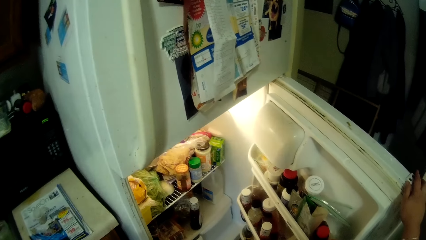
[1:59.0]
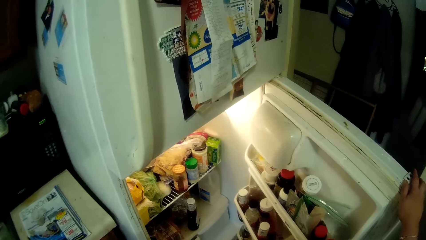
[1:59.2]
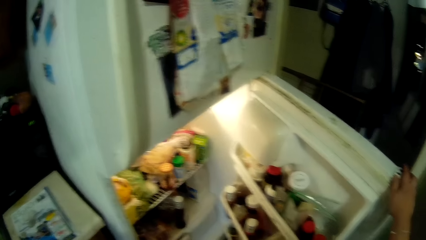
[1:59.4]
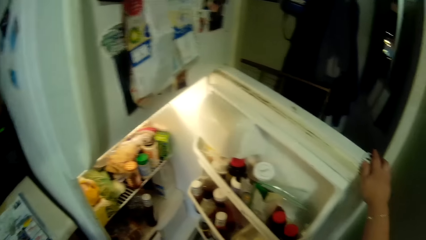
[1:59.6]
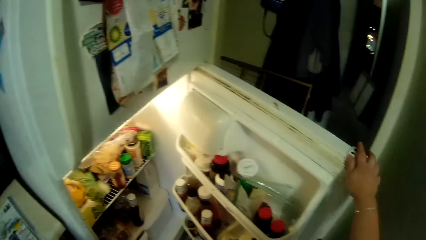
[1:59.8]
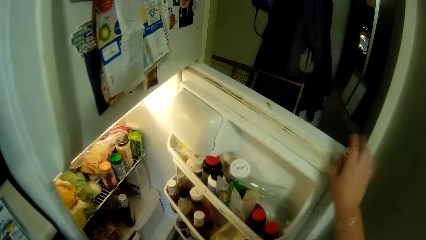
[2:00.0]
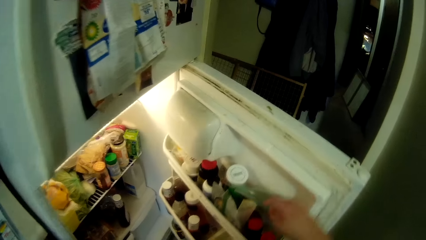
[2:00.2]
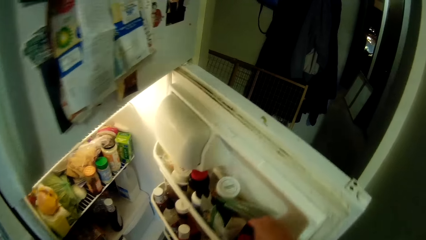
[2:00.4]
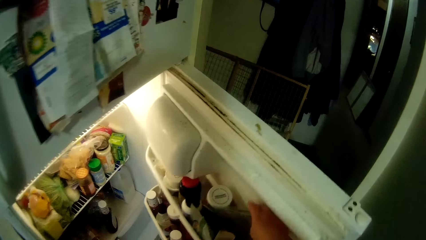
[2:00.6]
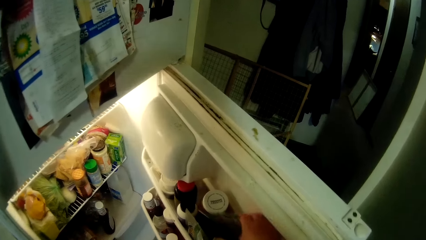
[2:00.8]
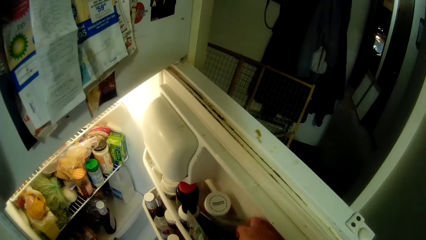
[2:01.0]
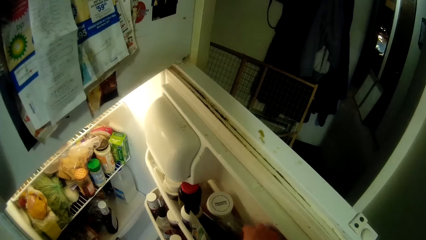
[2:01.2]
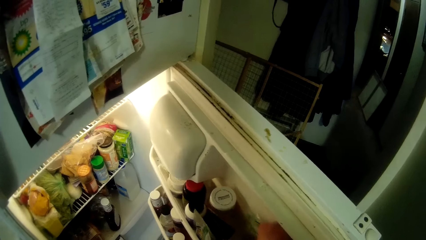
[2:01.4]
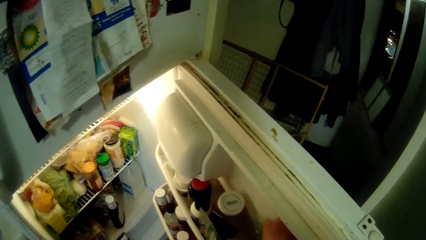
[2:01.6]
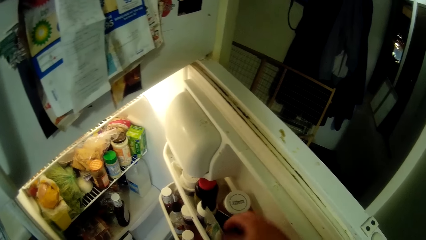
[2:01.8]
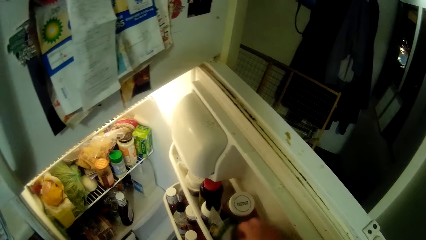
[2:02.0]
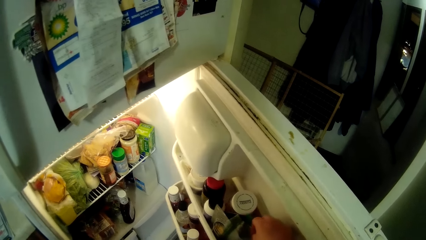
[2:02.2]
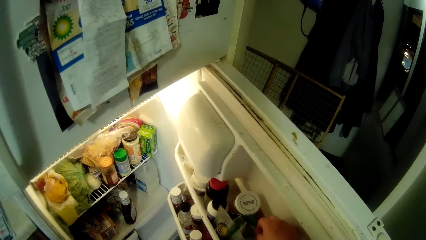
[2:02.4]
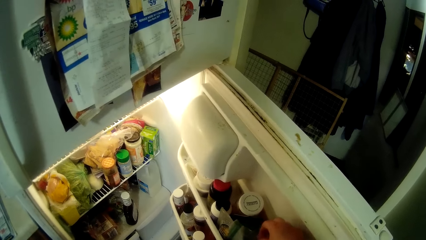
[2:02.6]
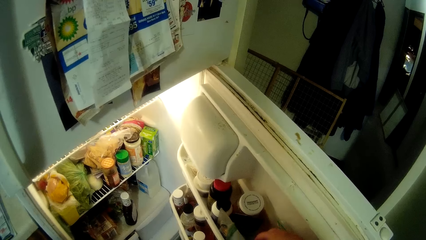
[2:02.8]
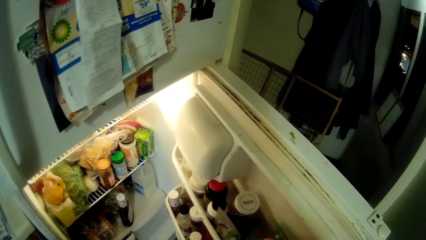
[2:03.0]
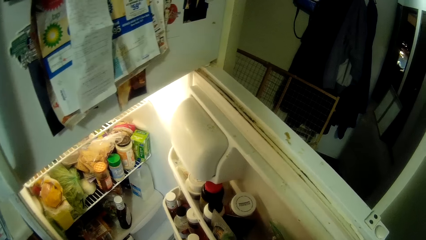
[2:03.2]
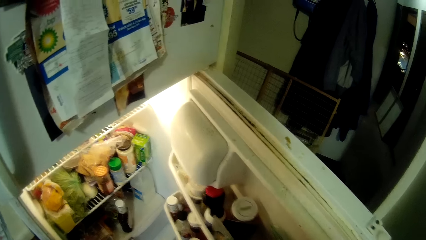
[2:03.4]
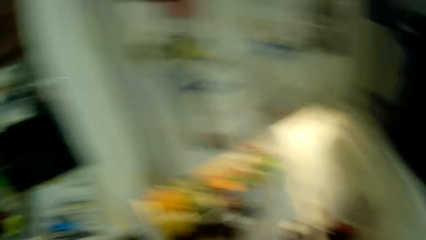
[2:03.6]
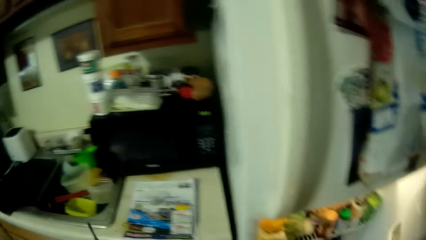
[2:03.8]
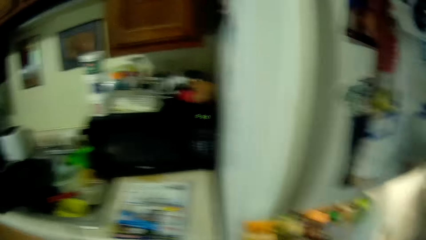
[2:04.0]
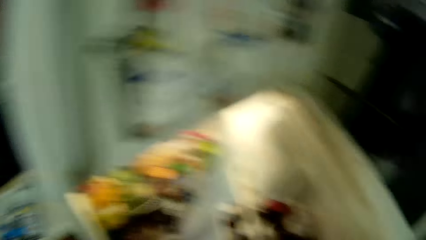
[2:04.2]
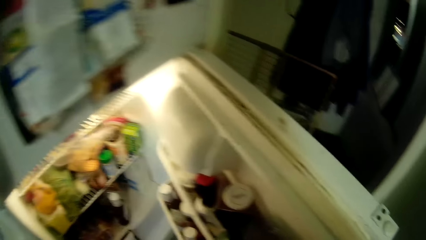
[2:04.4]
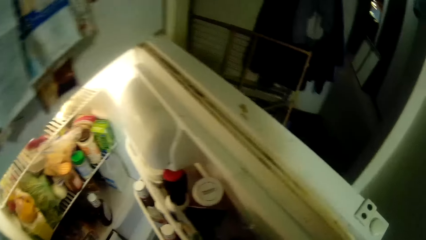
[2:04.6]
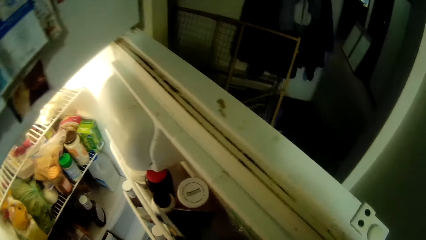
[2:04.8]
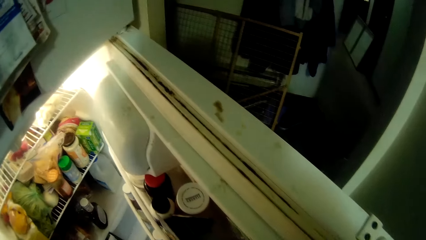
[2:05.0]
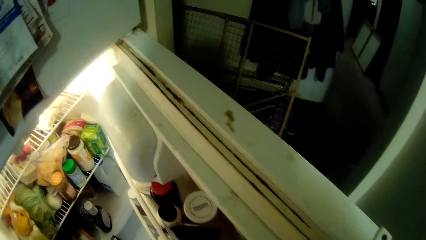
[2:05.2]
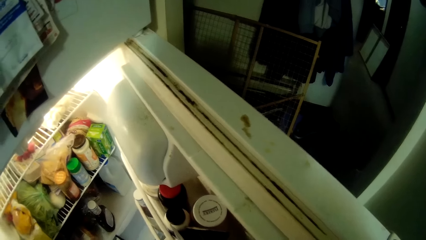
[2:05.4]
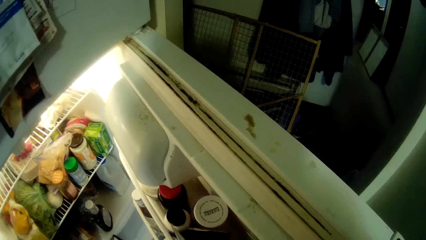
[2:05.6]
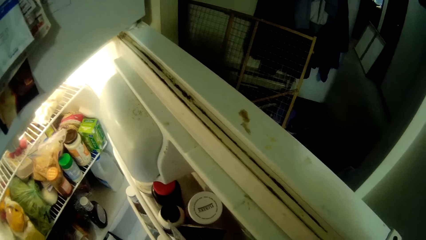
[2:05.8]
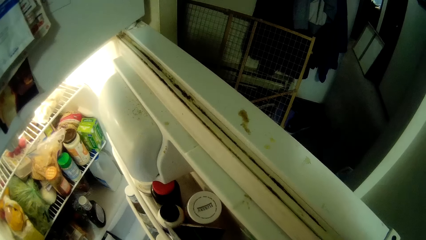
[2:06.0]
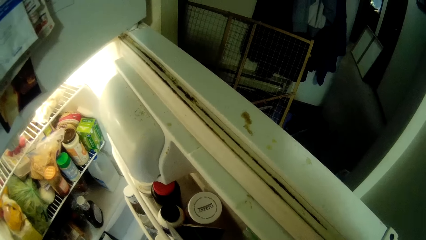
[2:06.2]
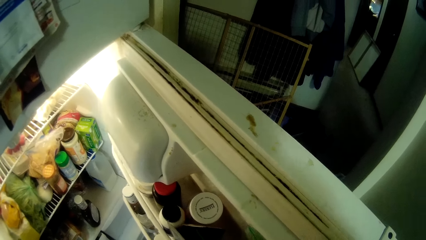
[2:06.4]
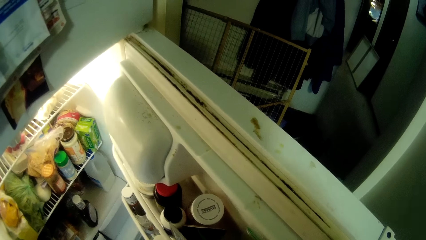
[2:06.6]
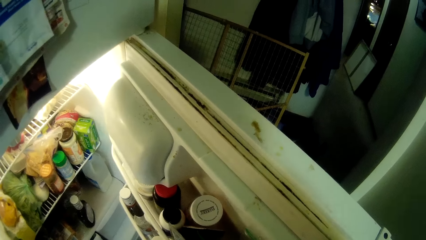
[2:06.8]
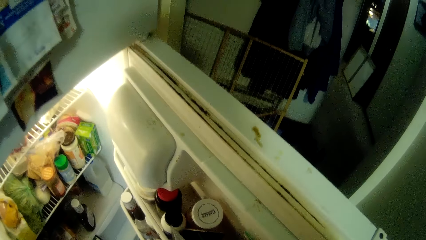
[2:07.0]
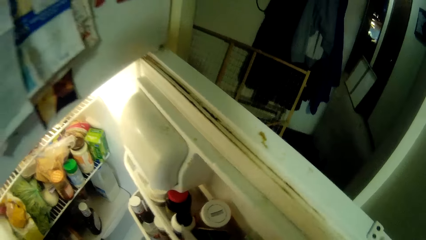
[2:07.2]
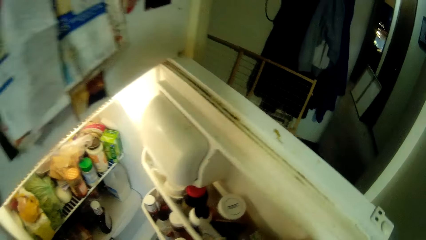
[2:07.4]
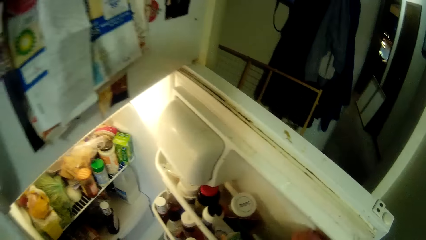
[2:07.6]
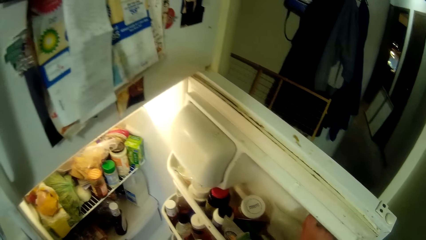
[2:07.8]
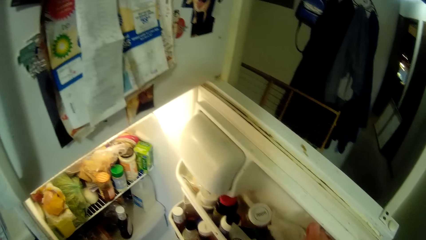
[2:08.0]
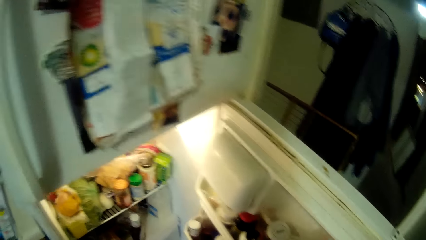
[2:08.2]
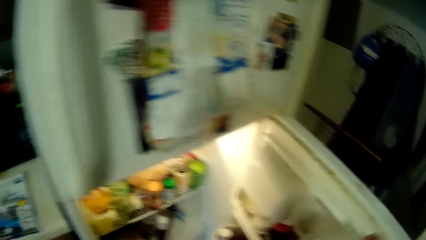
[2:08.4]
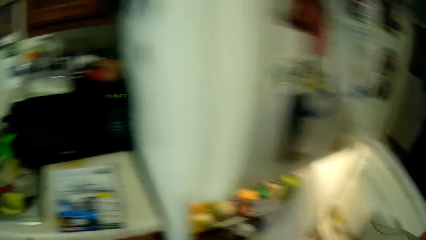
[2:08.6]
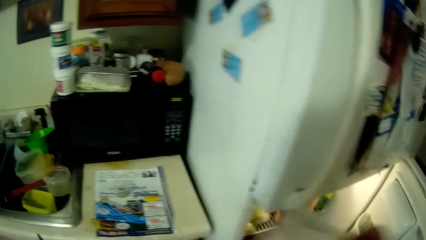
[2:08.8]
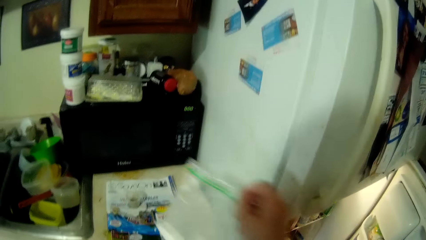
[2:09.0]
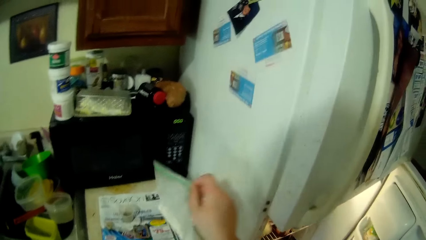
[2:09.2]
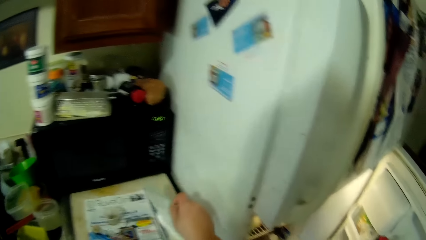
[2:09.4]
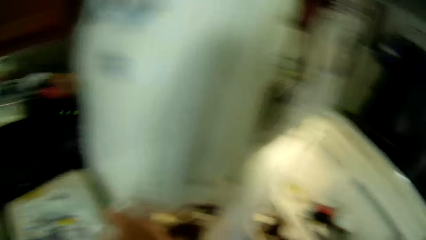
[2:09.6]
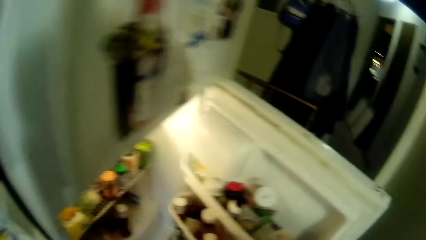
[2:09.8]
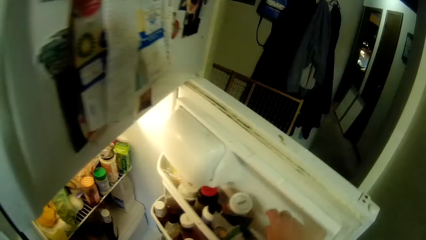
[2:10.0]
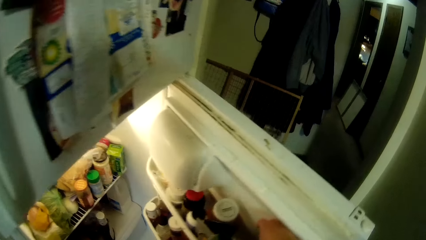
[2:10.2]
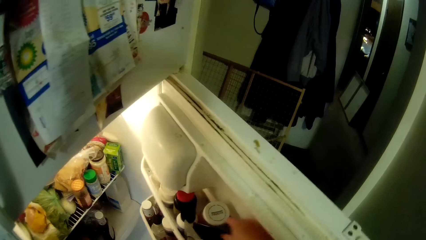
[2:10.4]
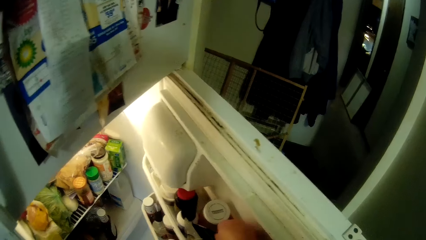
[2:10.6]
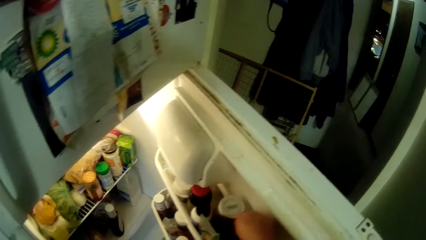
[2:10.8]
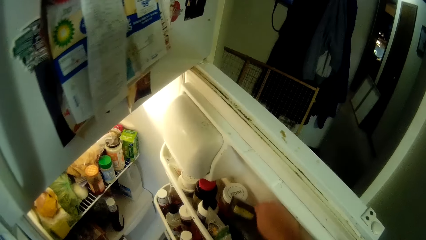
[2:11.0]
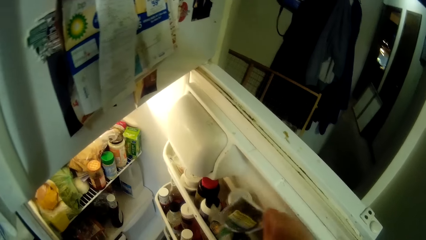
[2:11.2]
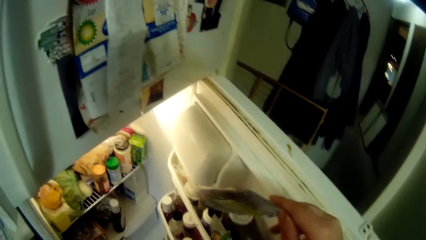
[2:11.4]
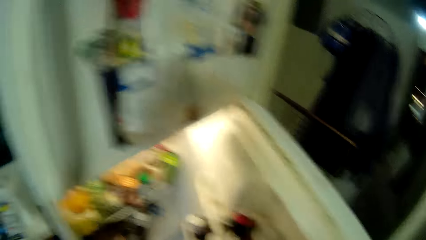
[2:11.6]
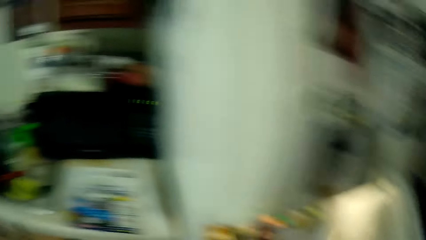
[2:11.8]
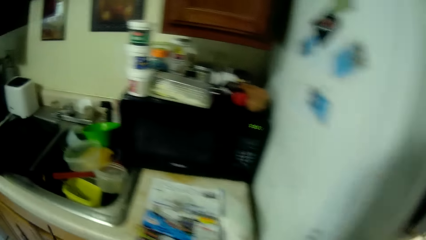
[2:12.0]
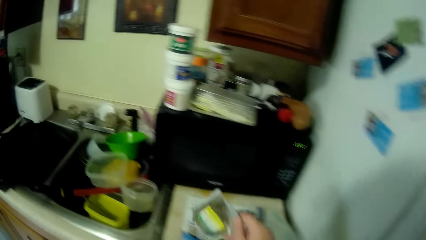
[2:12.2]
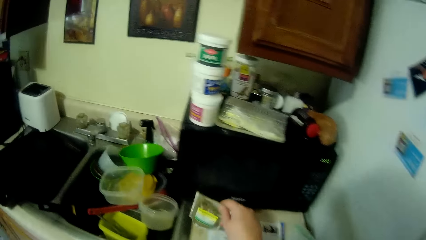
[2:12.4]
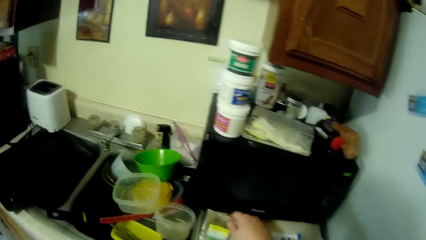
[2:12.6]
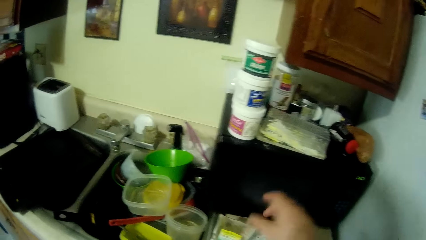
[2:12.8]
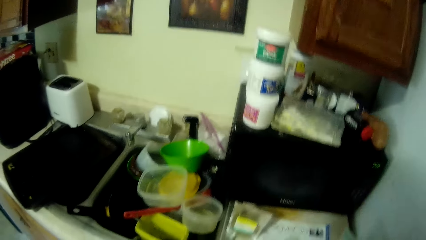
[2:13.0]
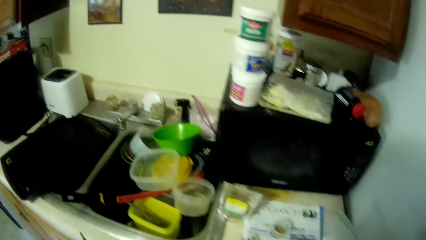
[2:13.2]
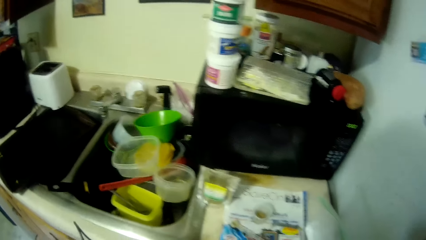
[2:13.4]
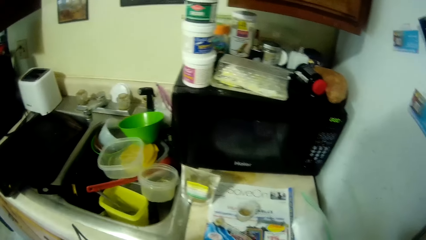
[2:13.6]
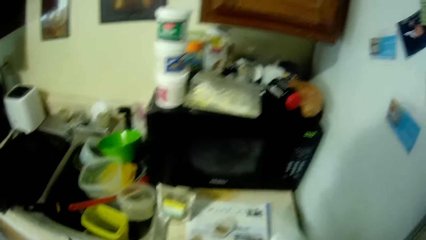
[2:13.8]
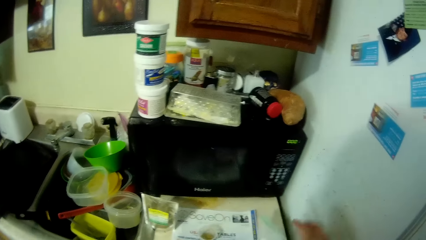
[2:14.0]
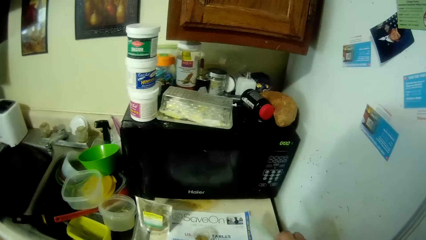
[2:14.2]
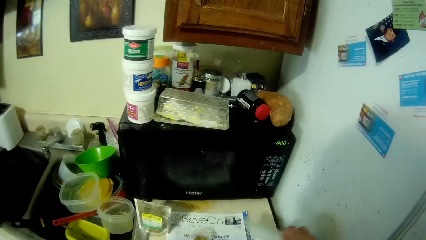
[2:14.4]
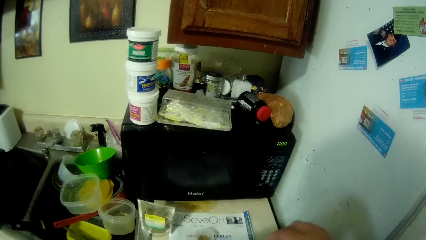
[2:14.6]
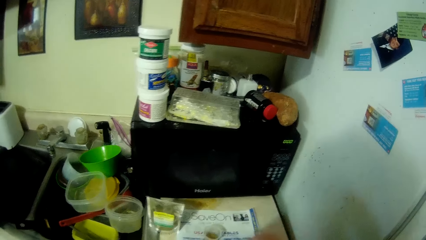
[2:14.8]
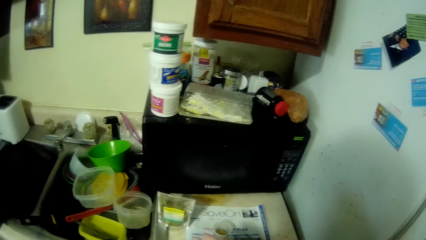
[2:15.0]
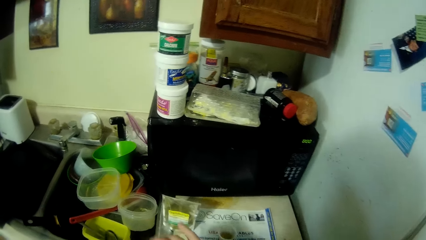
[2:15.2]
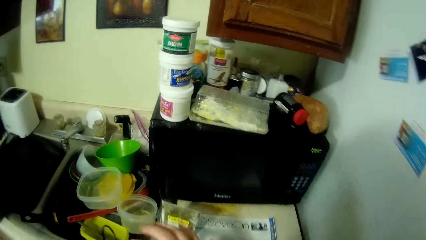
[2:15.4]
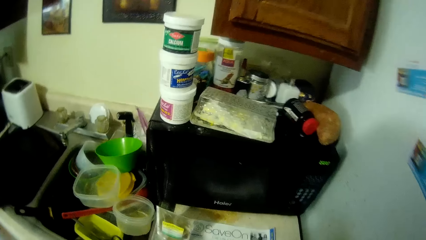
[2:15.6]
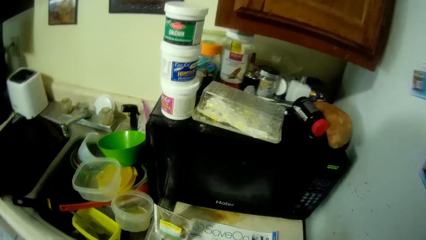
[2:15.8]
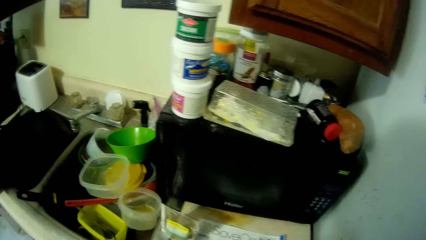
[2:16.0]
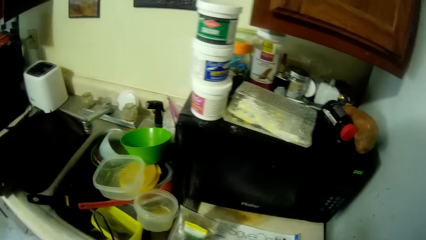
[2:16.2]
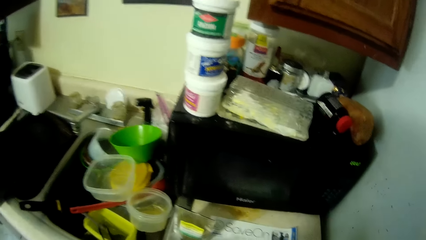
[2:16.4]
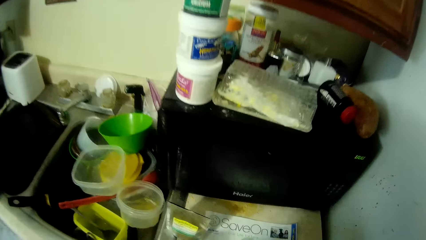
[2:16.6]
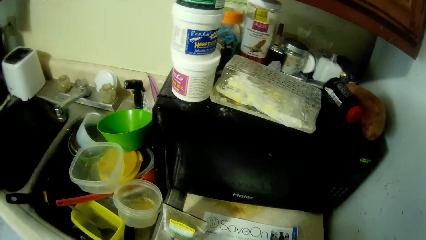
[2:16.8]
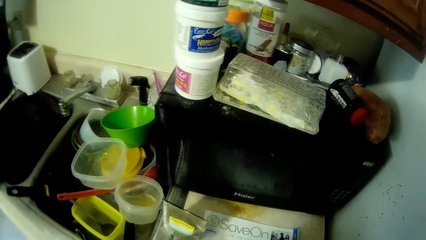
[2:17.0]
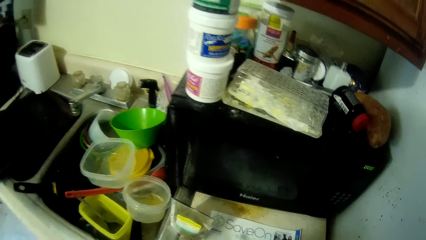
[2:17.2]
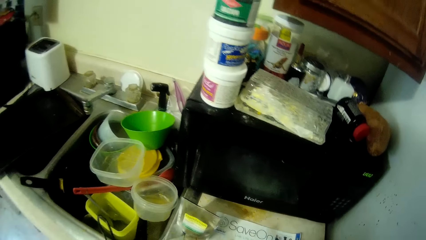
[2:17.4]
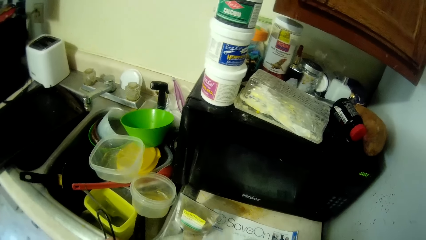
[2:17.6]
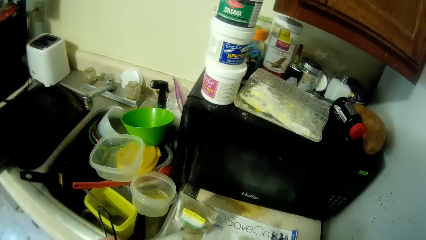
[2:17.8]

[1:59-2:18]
The camera wearer removes a hand from the fridge. They touch items in the refrigerator. They search for something. They pick up a plastic bag and put the plastic bag on the countertop. They pick up the plastic bag and put the plastic bag on the table. They pick the plastic bag, move around and hold the plastic bag.
